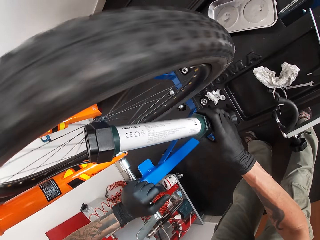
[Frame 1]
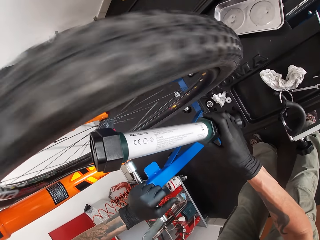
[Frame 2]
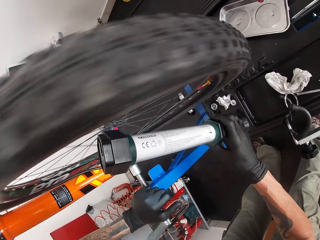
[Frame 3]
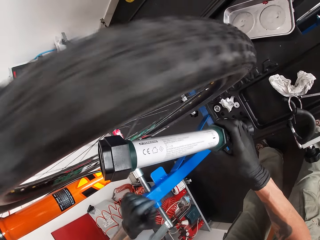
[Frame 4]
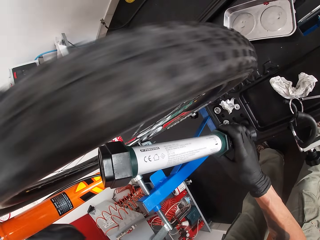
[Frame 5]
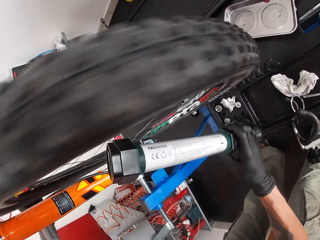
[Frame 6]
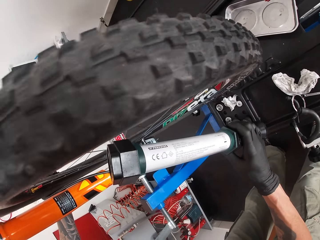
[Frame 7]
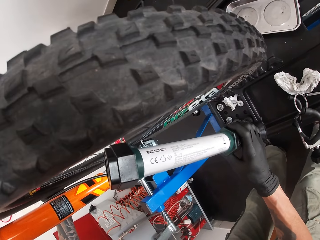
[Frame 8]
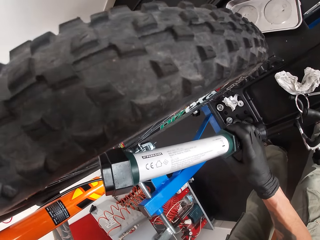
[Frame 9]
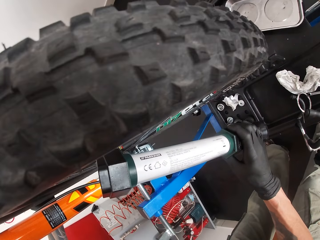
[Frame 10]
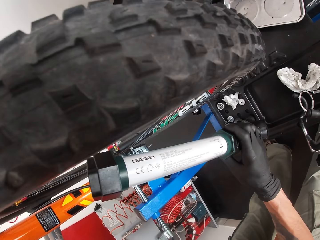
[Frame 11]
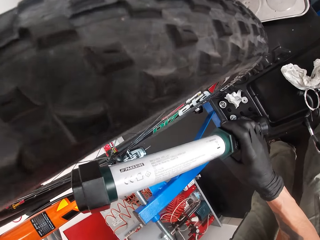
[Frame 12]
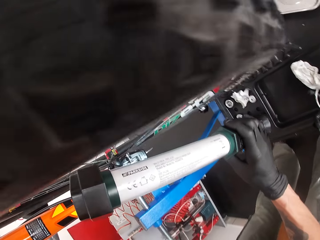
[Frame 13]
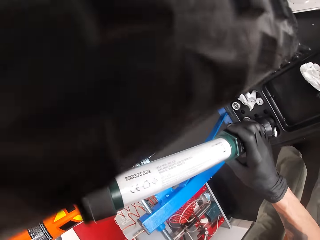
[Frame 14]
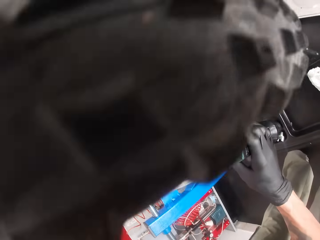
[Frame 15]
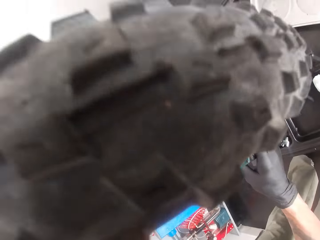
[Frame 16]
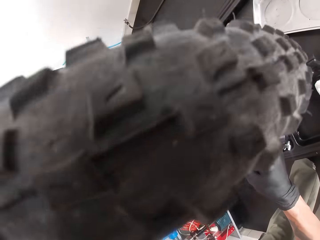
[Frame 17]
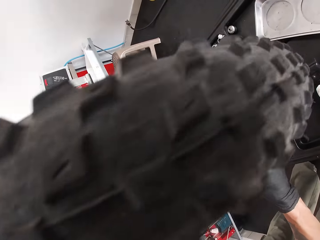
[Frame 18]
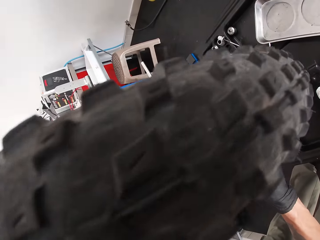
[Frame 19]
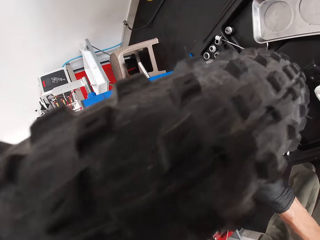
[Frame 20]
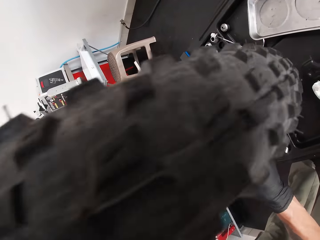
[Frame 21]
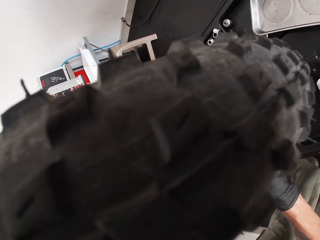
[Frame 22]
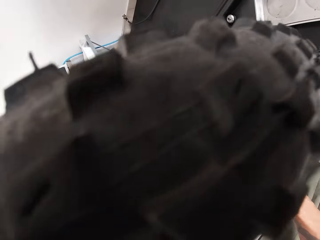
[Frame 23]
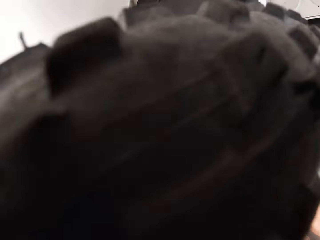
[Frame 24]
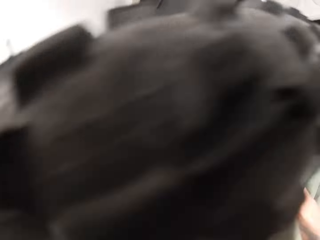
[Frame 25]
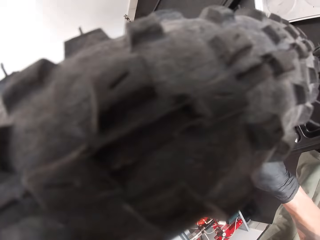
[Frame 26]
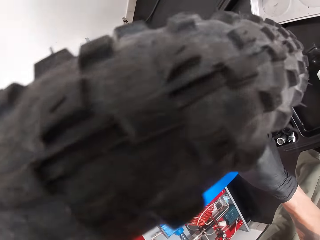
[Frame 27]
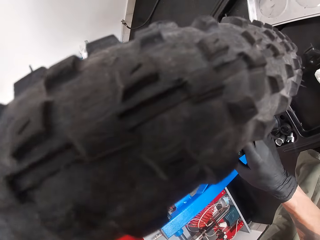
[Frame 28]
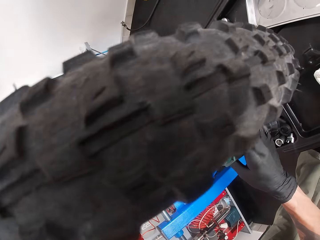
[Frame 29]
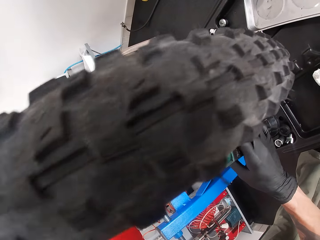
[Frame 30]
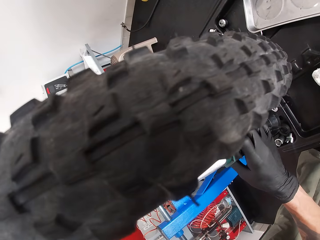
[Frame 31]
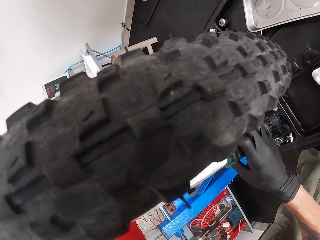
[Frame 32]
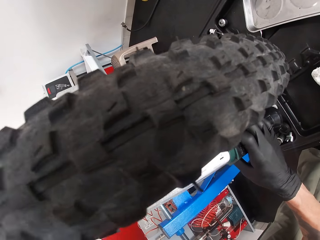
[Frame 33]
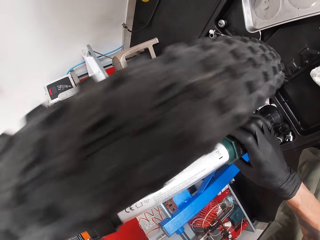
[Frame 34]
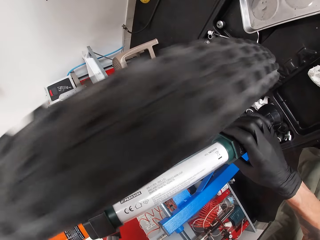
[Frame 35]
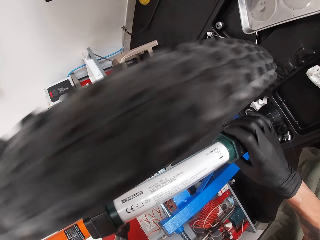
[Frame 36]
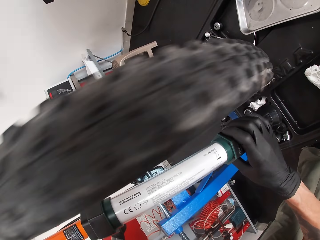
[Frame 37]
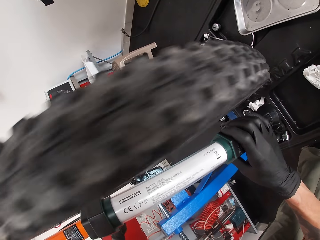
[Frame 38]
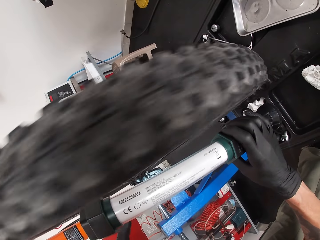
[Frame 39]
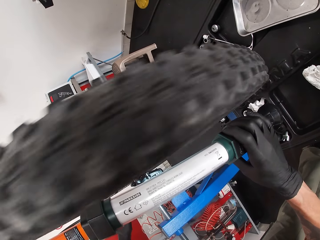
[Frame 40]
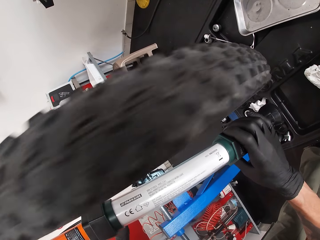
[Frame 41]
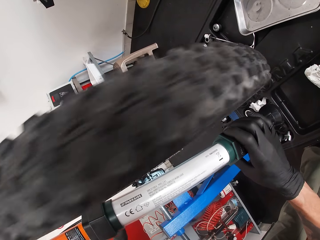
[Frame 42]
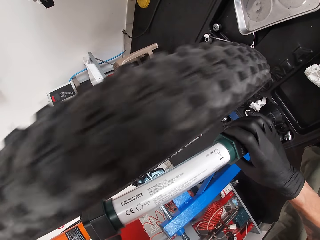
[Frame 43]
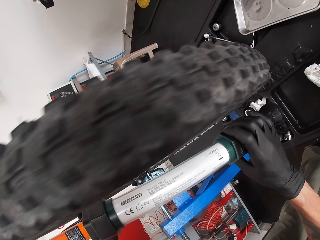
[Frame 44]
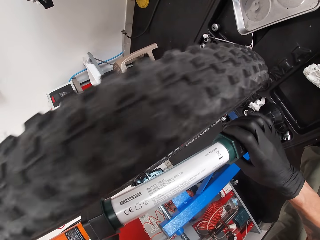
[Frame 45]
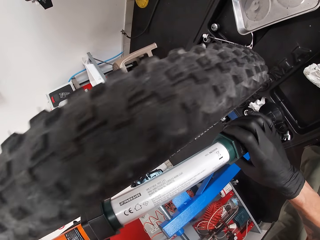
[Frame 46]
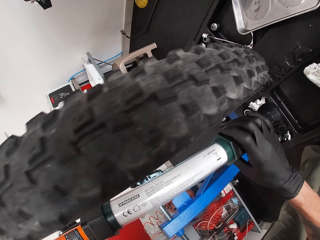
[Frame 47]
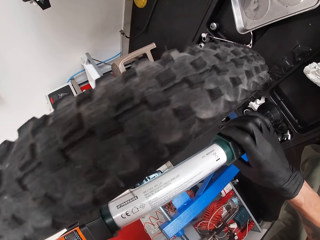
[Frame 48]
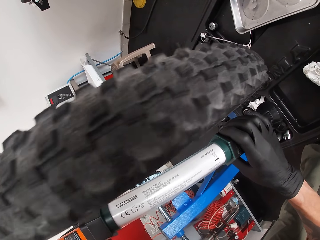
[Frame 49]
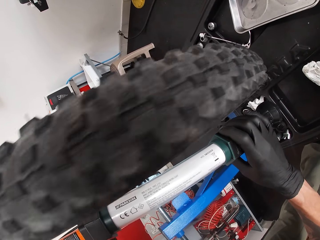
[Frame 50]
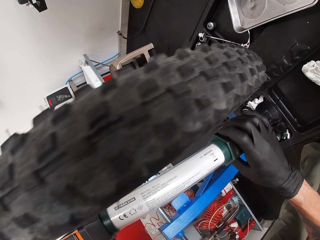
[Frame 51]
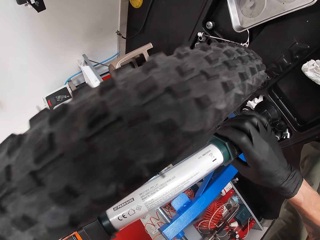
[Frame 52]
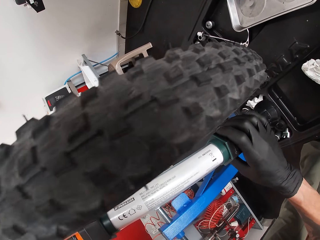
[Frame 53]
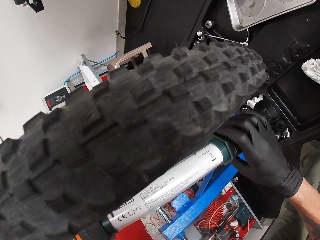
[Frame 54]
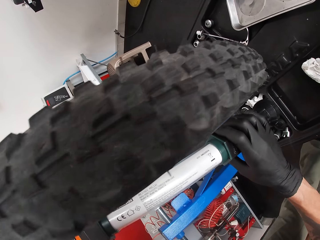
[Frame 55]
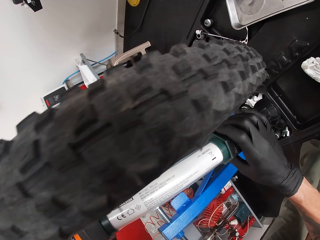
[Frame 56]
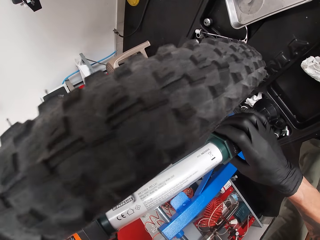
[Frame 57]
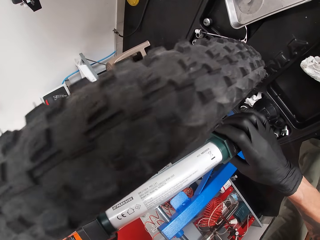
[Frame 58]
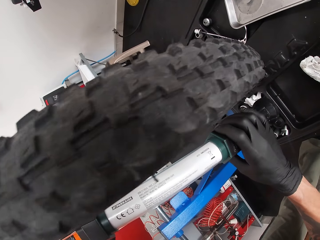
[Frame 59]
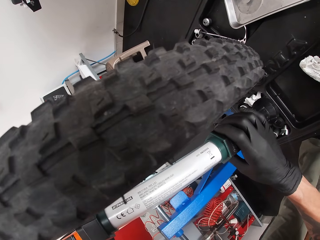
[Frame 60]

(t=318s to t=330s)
The camera wearer lights the pedals. He spins the wheel with his left hand.

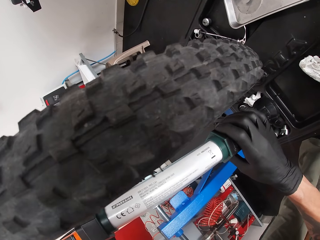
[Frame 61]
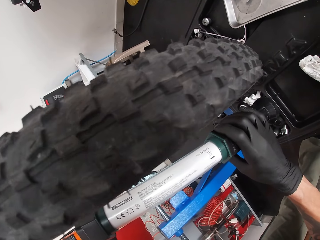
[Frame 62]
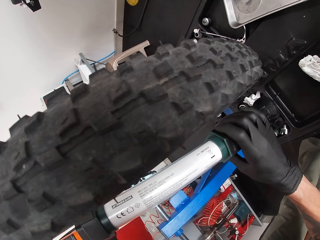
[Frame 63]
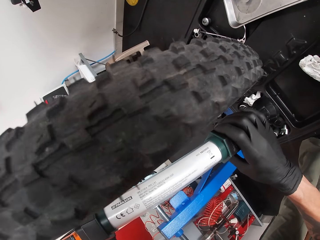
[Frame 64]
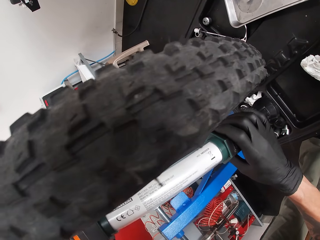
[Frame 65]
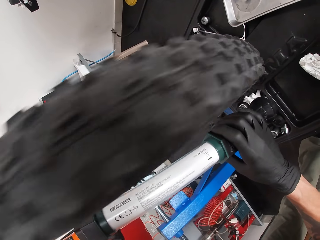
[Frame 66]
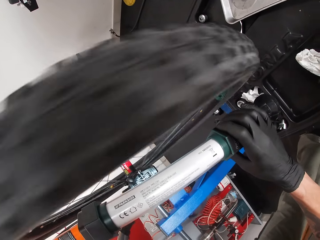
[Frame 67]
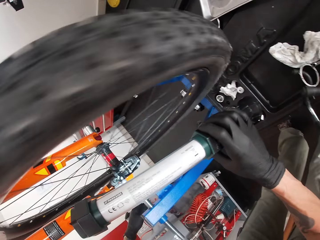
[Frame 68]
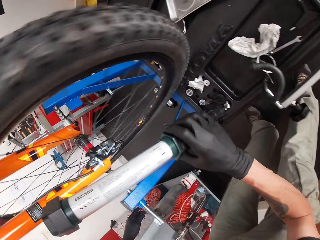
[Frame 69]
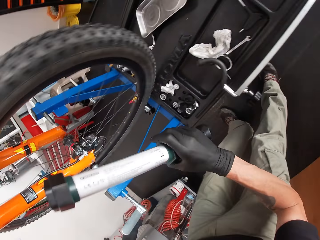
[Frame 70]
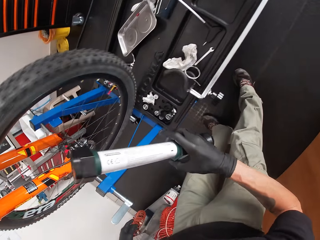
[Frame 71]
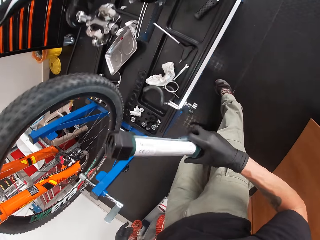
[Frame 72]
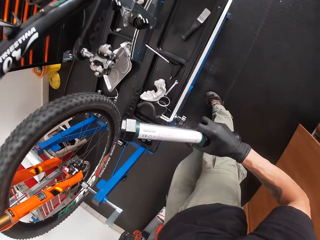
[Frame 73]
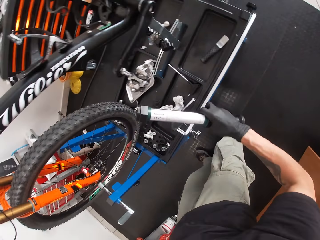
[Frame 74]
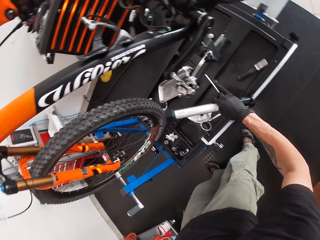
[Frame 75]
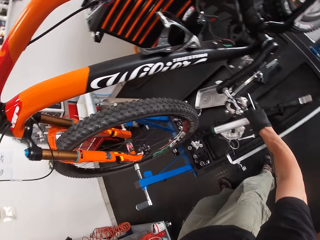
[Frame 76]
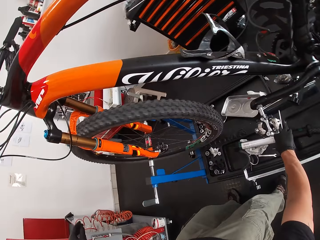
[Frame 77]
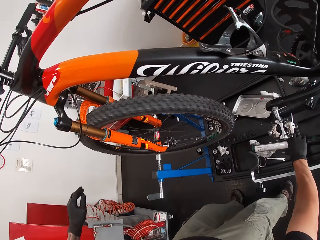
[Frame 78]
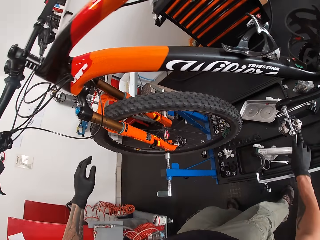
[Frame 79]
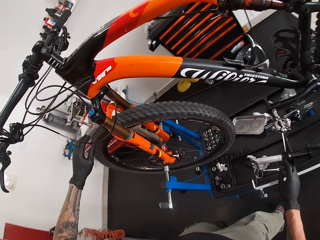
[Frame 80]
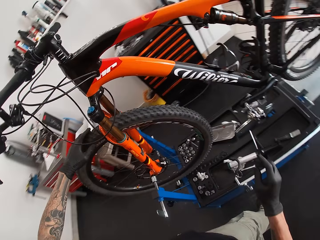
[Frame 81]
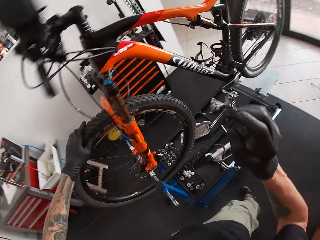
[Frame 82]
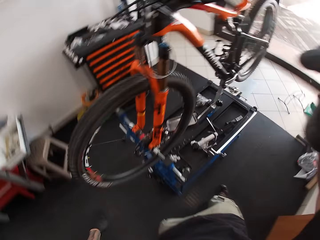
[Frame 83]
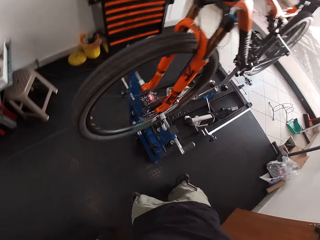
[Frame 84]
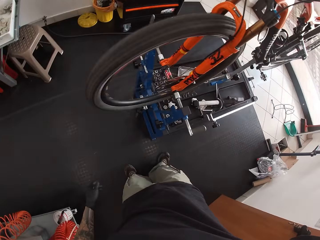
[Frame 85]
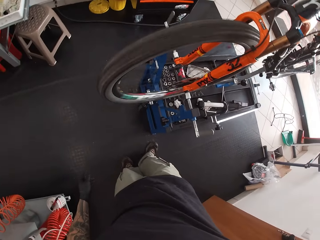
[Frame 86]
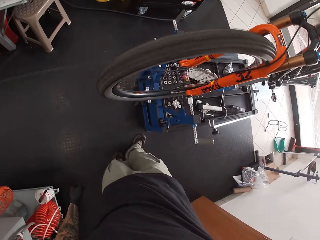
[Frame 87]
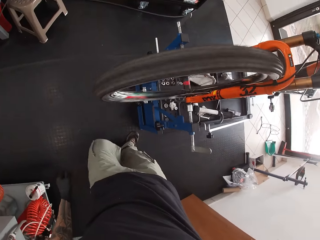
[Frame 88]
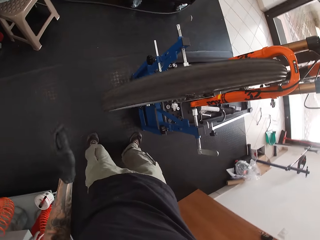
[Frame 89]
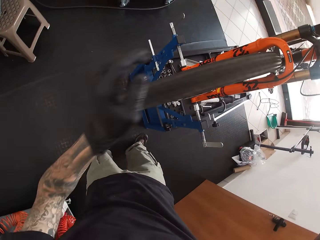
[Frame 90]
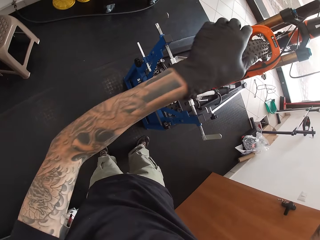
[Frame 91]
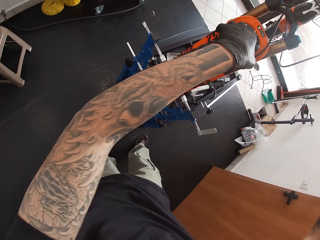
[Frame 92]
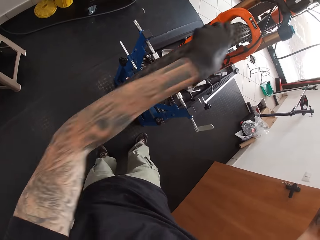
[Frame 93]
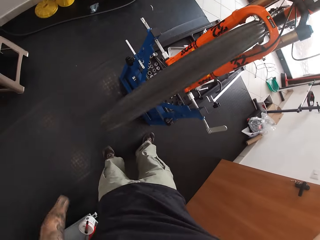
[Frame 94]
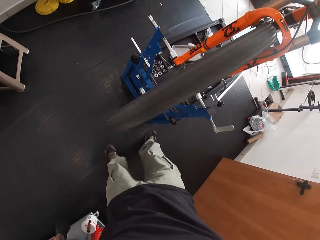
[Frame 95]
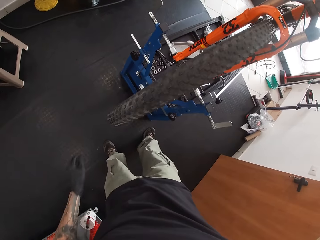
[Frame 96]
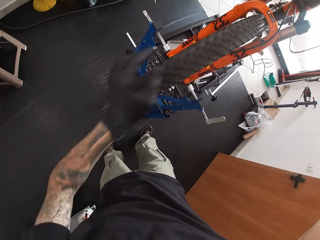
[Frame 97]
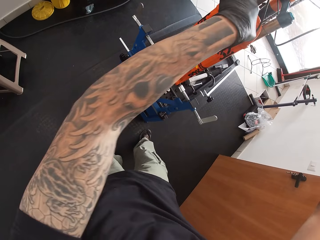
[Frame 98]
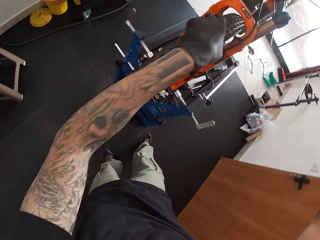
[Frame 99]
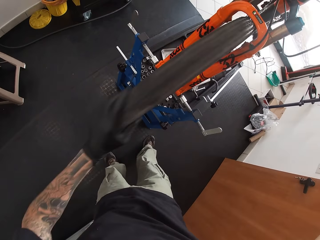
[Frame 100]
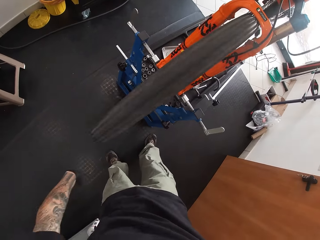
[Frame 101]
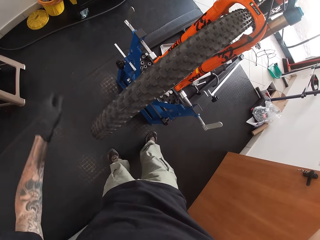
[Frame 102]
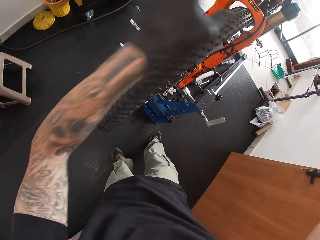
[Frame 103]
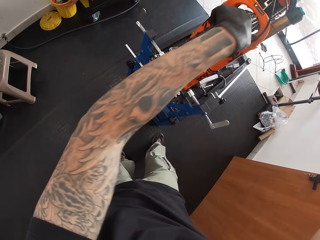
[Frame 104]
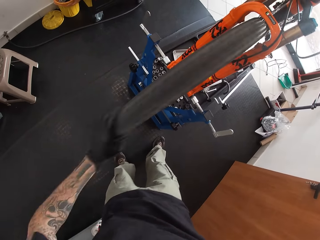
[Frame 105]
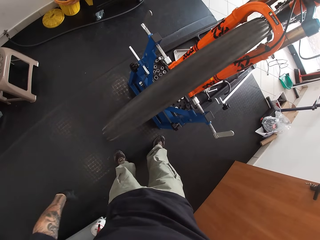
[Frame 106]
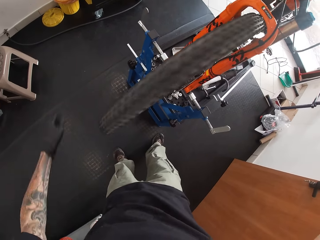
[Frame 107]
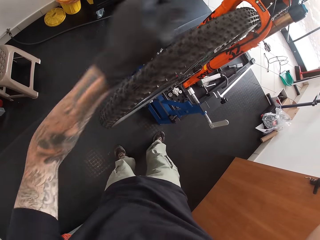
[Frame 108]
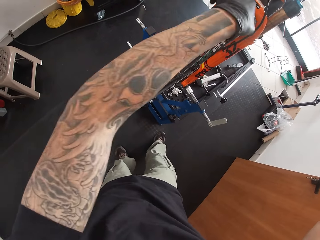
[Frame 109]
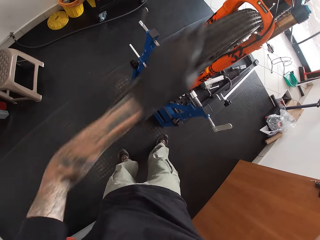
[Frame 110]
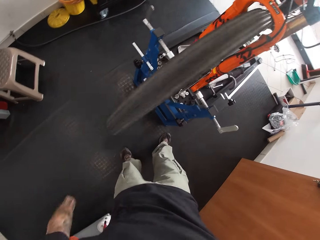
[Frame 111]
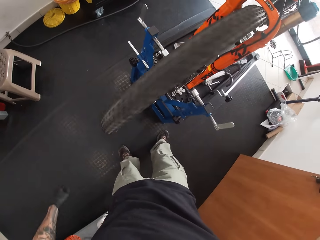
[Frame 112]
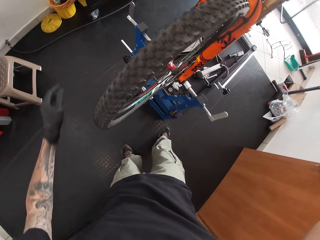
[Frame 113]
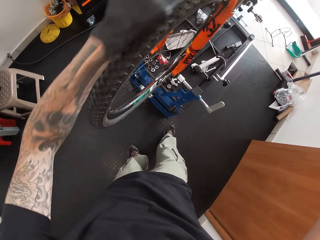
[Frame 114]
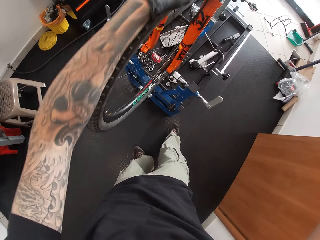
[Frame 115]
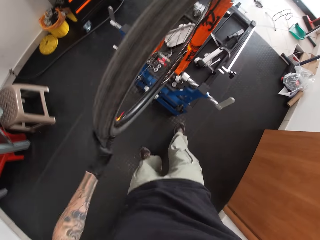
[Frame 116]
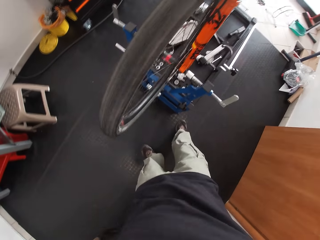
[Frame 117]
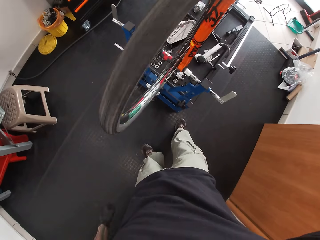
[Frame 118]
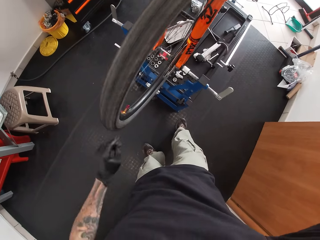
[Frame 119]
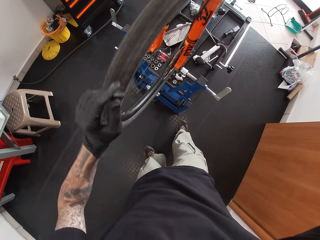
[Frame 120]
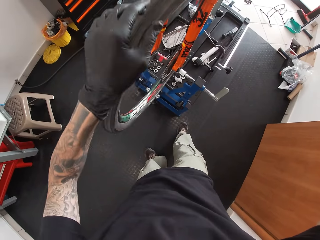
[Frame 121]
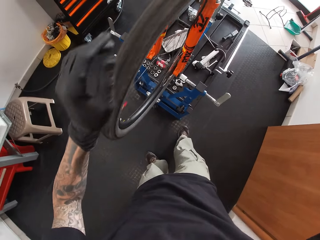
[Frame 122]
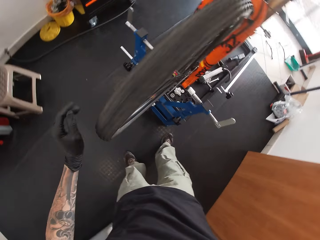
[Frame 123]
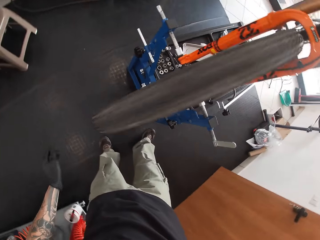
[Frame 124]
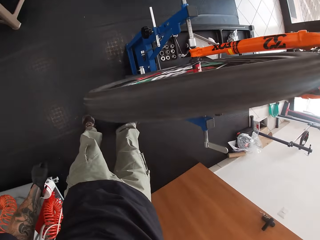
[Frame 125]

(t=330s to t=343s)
The camera wearer turns off the lamp with his right hand. He drops the lamp in the rack under the bicycle with his right hand. He turns the bicycle's tire anti-clockwise with his left hand. He lifts his left hand up. He spins the wheel with his left hand.
